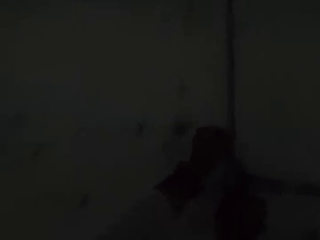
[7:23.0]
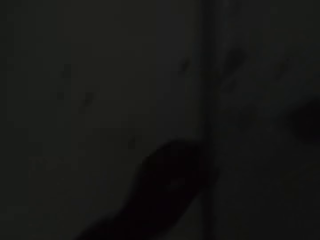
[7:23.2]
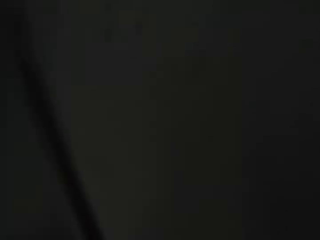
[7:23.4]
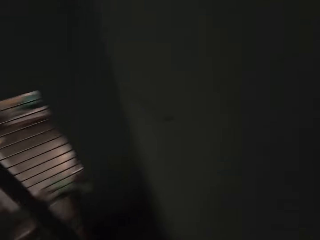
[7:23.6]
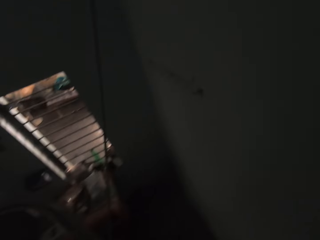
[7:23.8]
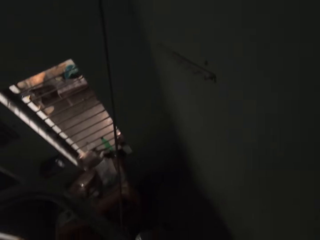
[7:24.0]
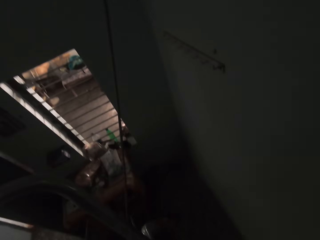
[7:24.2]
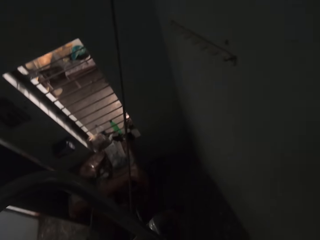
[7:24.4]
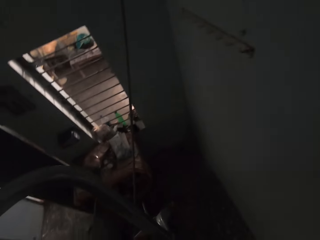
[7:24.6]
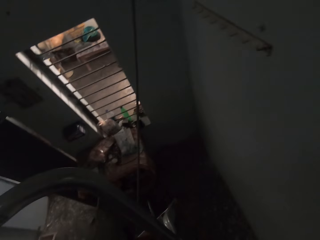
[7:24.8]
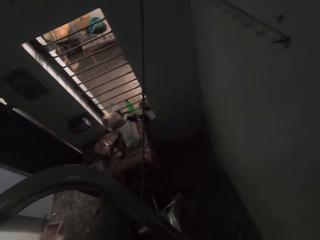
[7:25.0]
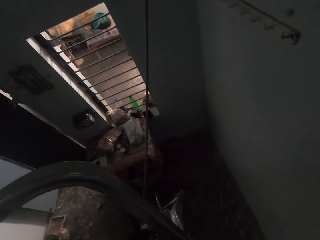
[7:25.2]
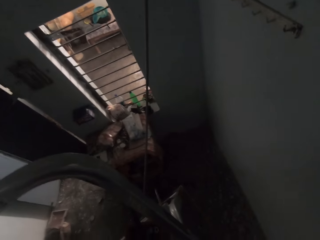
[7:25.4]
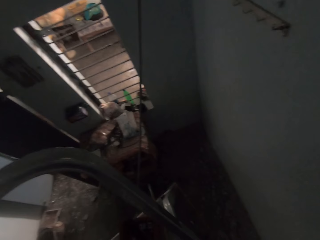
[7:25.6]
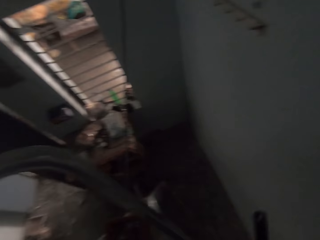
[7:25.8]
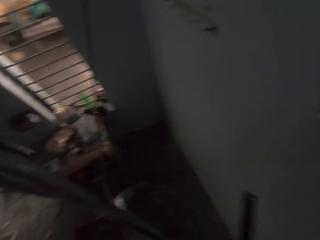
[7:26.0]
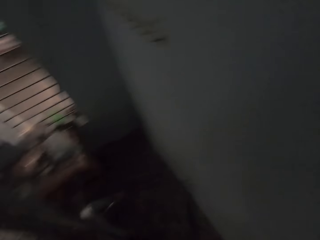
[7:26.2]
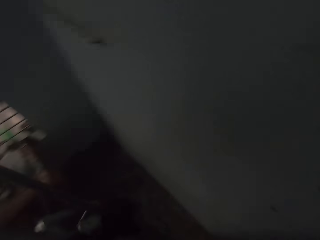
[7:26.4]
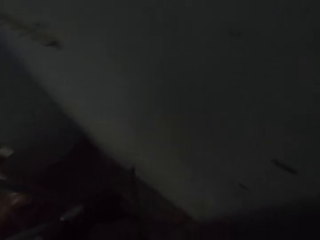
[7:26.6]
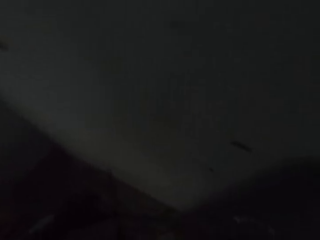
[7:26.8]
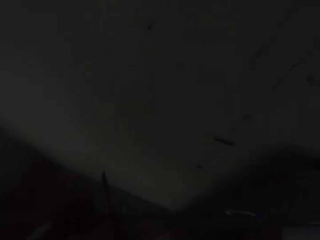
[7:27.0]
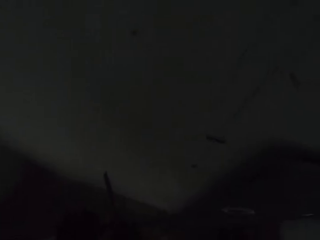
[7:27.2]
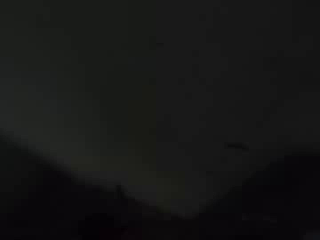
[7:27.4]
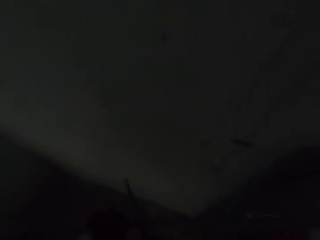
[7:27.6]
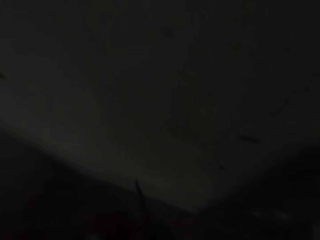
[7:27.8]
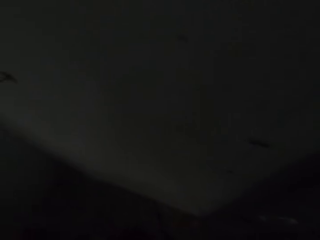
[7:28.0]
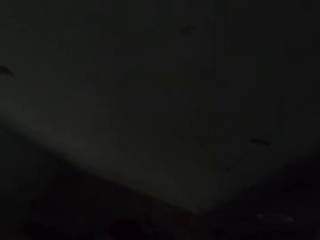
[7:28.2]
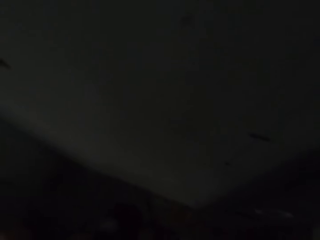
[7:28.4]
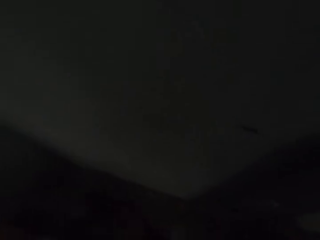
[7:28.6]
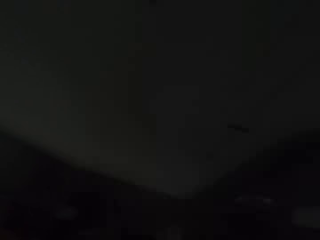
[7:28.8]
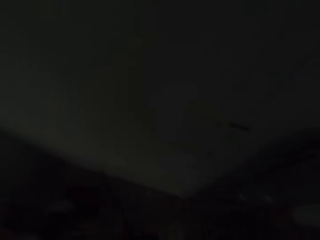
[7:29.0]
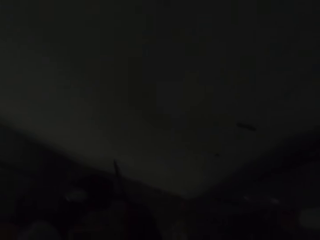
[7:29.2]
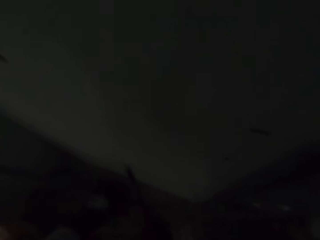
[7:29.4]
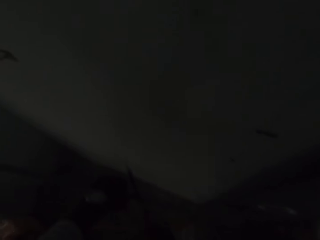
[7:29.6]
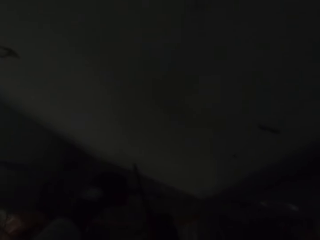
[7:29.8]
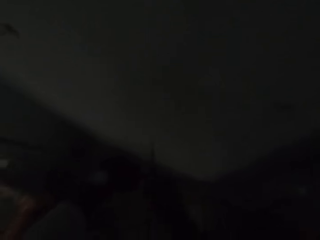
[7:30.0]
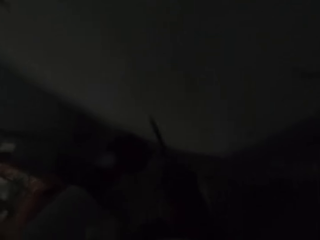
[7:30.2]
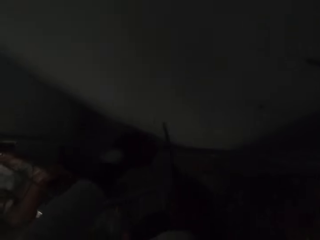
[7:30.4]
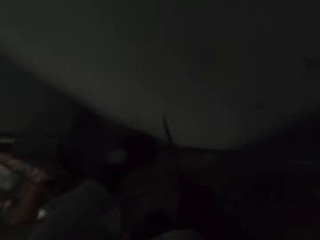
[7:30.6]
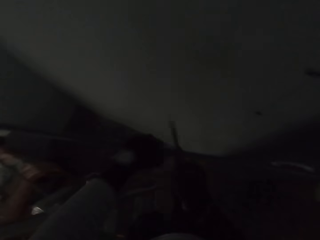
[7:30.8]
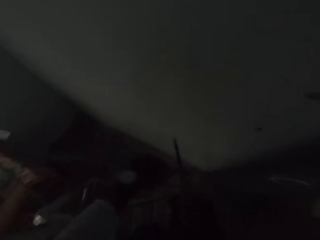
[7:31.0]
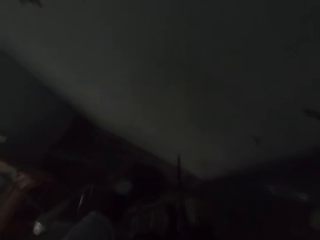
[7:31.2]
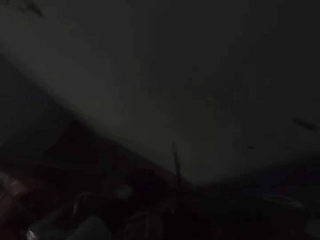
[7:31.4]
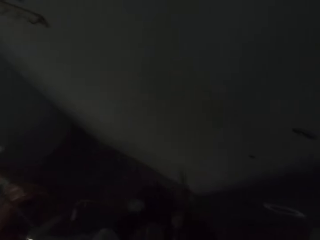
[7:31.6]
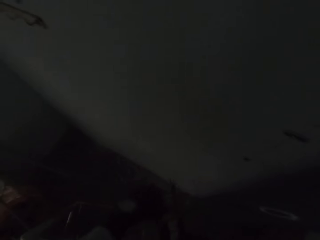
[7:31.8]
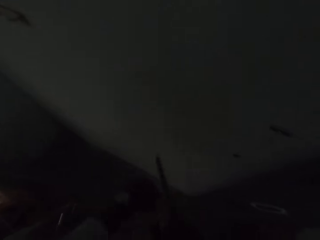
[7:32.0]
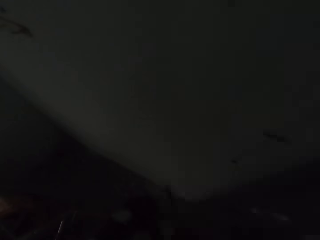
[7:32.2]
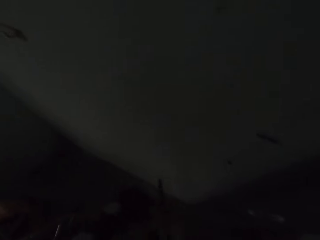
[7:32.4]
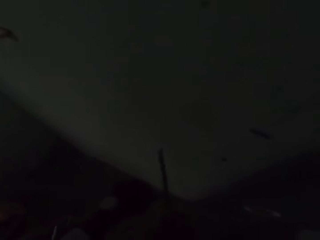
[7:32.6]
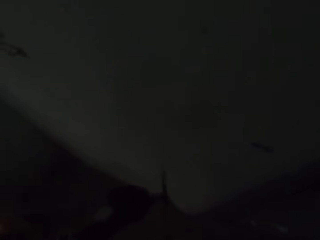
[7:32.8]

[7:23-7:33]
The camera wearer moves the conduit pipe from the wall with his hands. He cuts the conduit pipe in his left hand with a saw blade in his right hand.

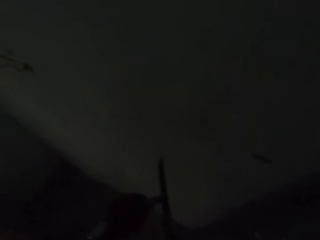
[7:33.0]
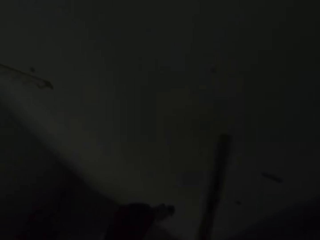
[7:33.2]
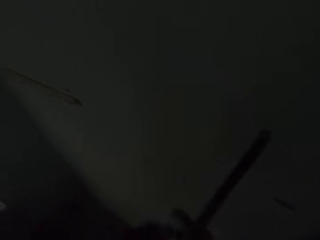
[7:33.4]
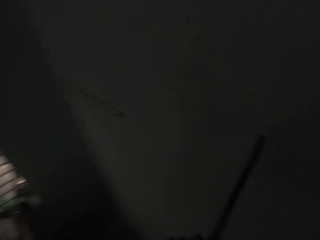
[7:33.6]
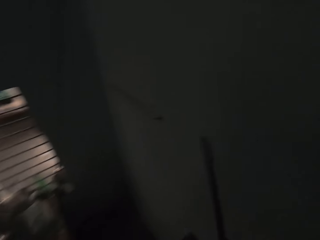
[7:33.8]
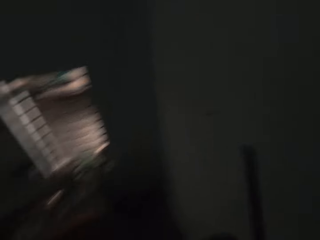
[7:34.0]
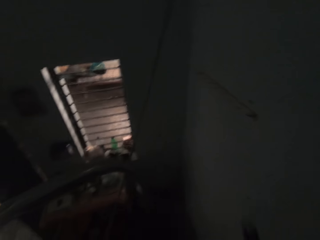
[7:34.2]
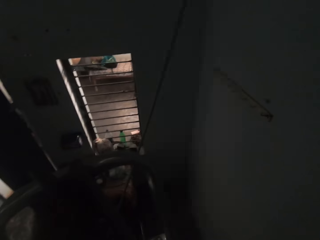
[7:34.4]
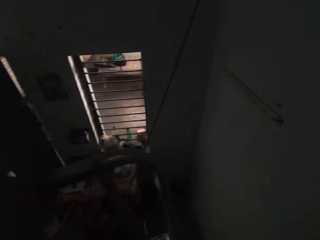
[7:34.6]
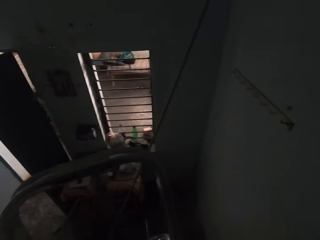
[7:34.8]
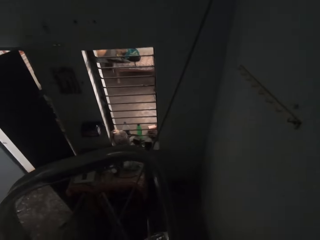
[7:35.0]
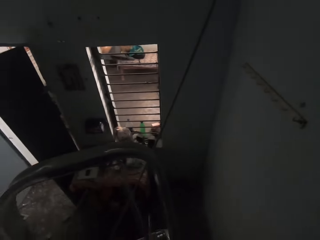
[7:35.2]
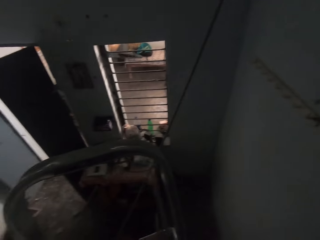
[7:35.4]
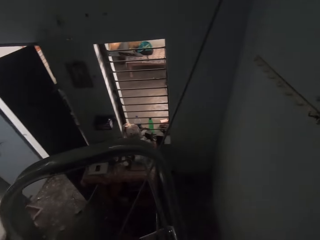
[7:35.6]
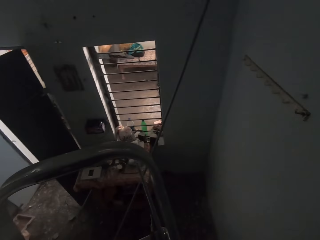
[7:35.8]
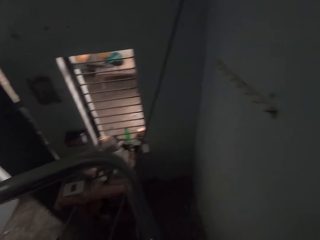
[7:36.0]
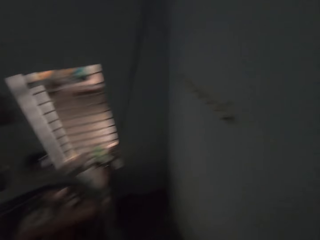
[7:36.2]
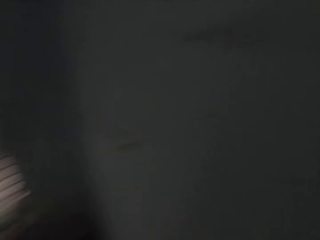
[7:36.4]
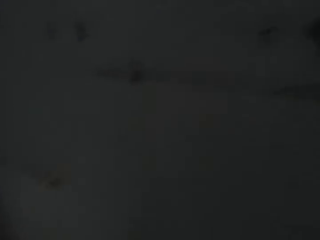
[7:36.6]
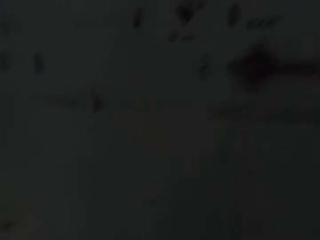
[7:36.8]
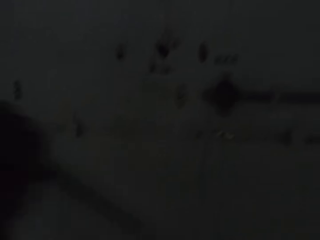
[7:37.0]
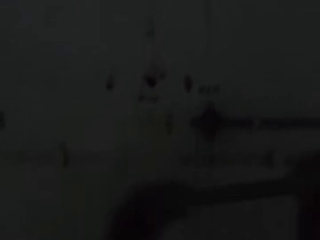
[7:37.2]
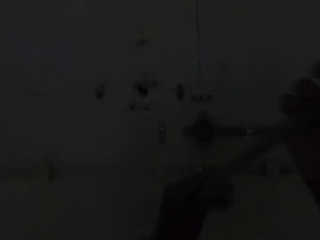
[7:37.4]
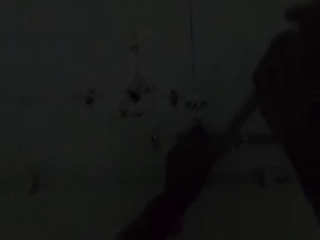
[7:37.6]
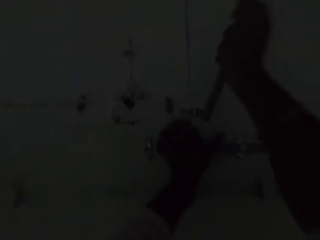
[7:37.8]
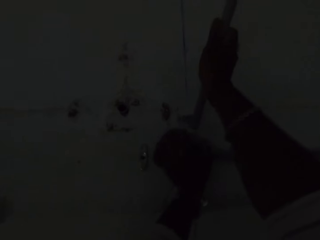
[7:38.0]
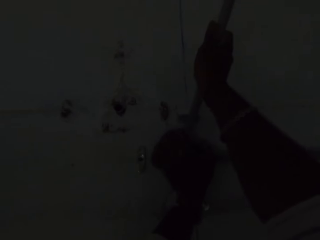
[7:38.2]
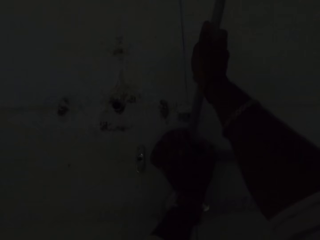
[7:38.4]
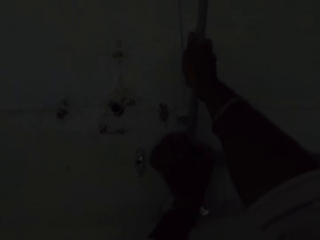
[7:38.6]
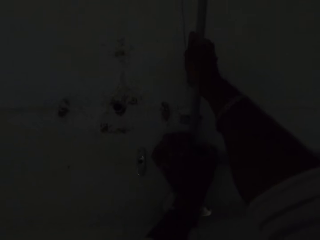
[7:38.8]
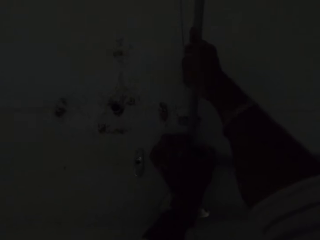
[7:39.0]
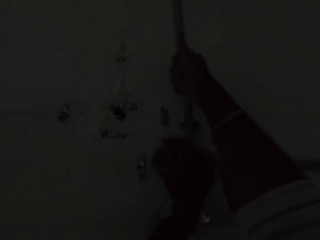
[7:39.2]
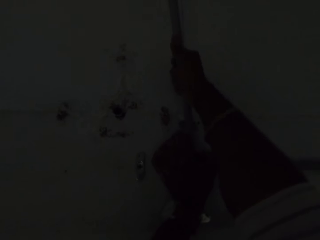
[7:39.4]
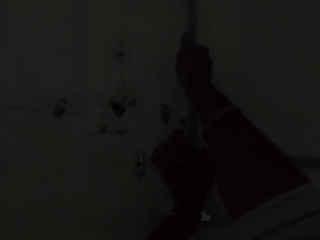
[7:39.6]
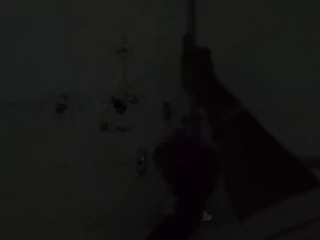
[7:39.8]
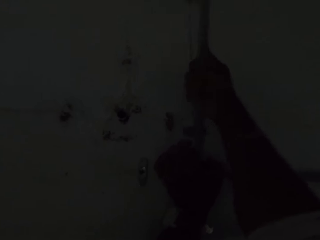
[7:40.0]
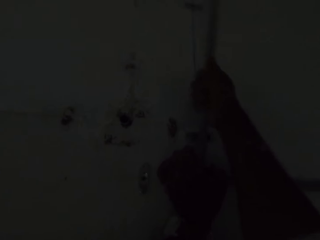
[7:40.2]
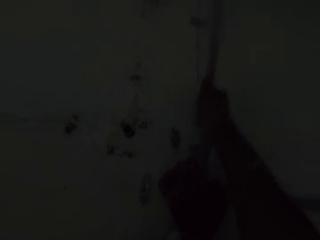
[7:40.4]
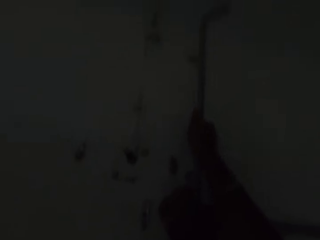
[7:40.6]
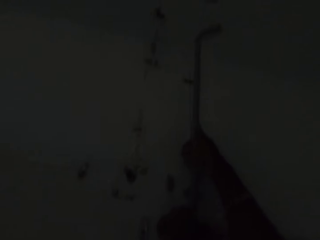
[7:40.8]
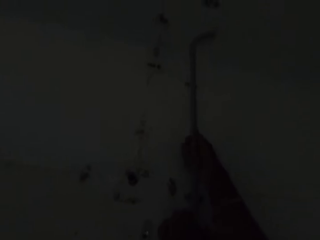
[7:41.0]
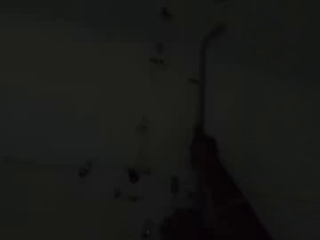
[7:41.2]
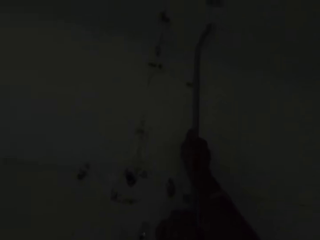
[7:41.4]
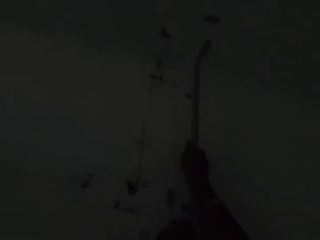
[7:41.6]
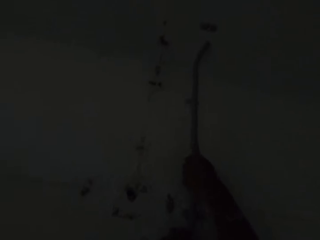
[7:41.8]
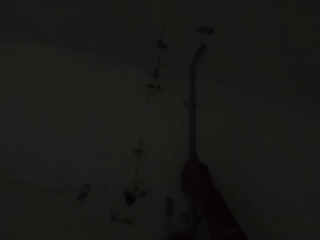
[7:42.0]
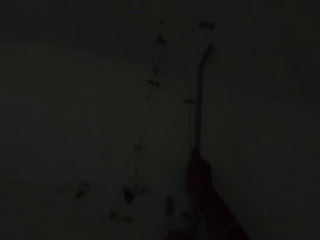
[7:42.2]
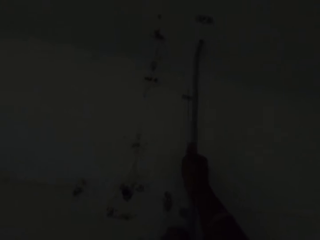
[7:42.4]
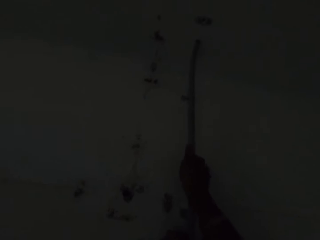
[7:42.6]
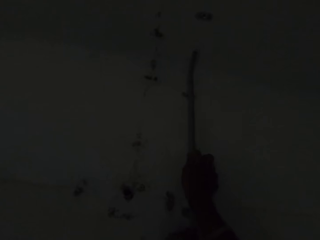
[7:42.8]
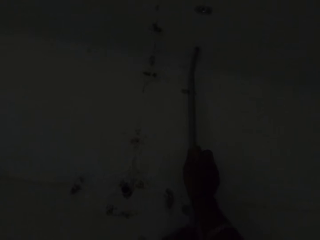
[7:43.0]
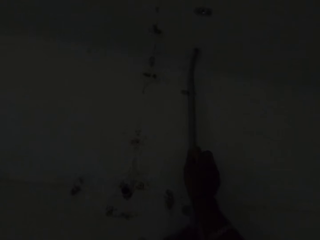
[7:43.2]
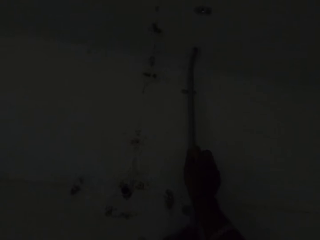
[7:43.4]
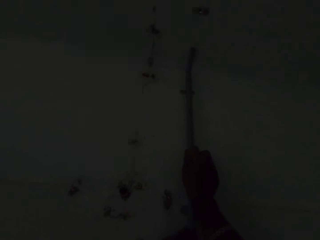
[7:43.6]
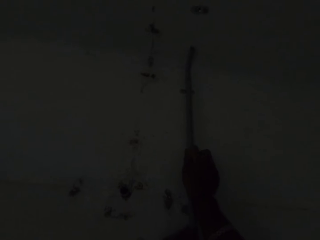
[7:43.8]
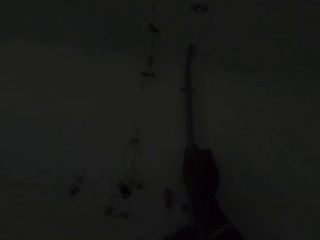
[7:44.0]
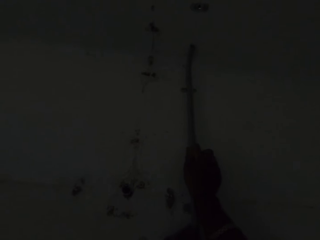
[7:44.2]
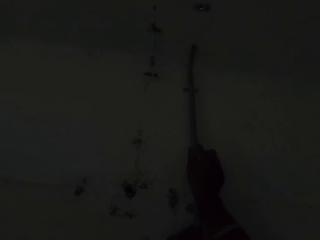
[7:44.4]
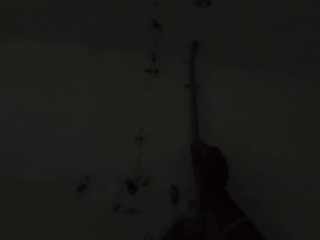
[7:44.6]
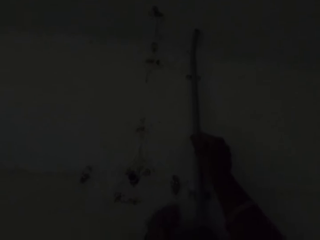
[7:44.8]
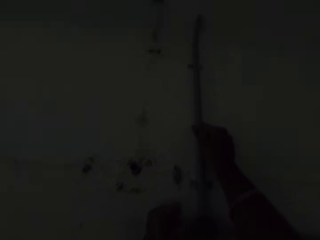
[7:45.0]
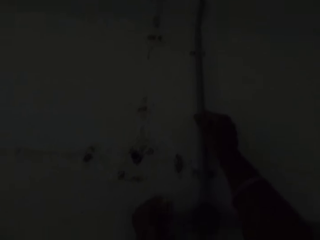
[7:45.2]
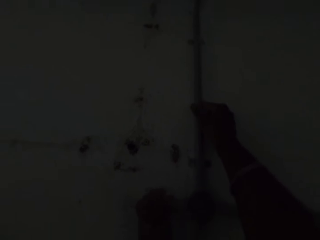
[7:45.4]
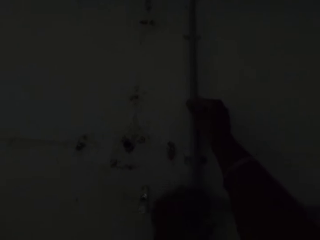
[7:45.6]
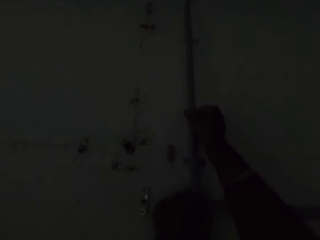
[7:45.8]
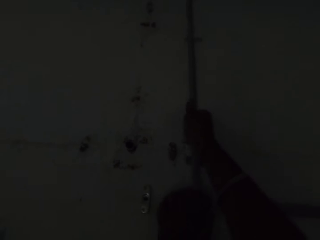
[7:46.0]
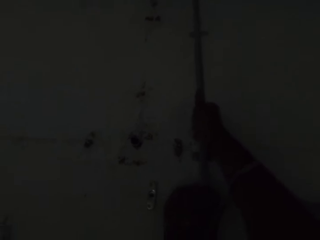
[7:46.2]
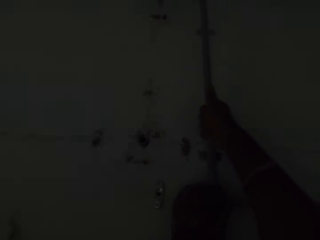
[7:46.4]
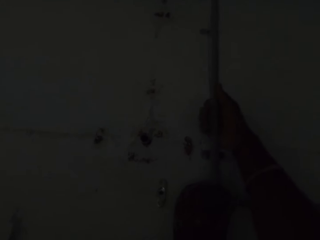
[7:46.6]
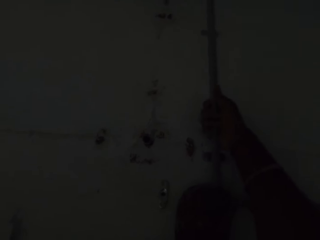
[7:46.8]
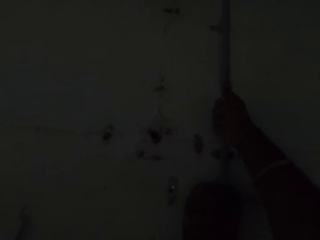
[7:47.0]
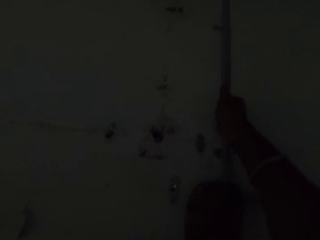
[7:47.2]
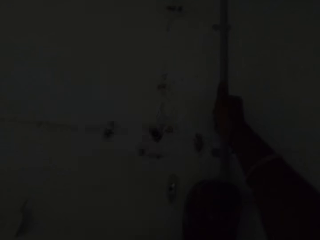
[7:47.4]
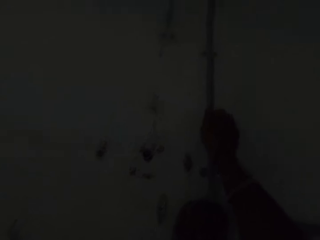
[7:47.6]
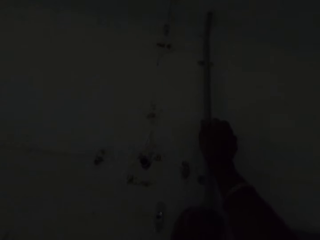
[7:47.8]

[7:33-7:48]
The camera wearer holds a half of the conduit pipe with his right hand. He places the half of the conduit pipe on the adjustable ladder. He puts the saw down. He holds the half of the conduit pipe with his hands. He holds the conduit box on the wall with his left hand. He fixes the pipe on the other pipe. He fits the conduit pipe in his right hand into a hole in the conduit box on the wall. He fixes the pipe on the wall.
